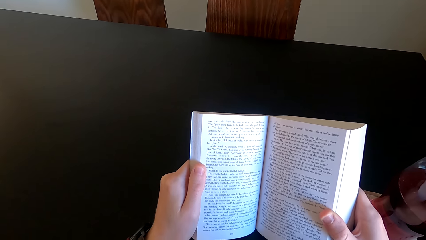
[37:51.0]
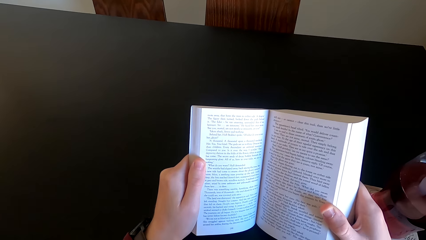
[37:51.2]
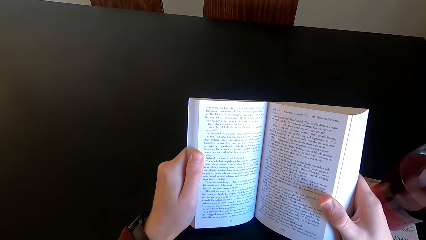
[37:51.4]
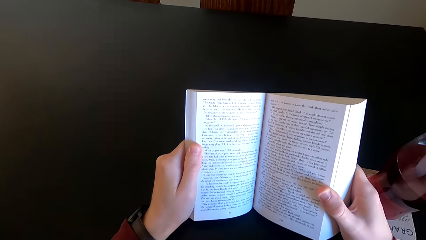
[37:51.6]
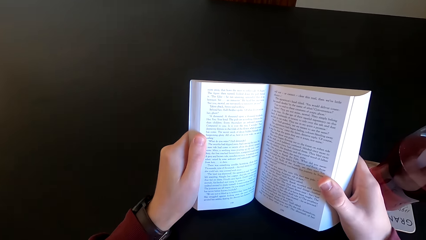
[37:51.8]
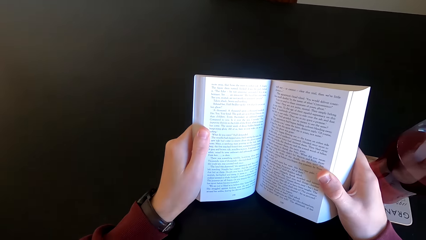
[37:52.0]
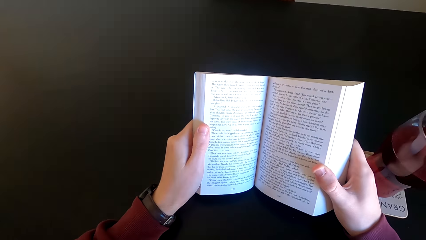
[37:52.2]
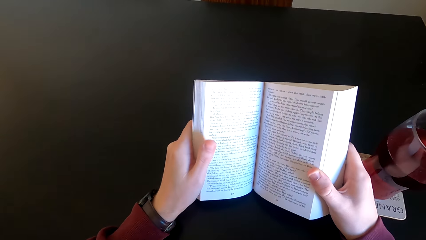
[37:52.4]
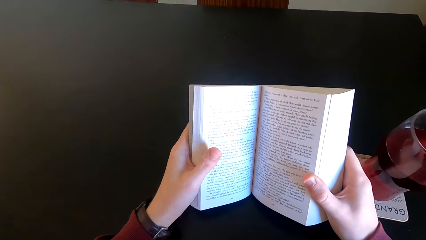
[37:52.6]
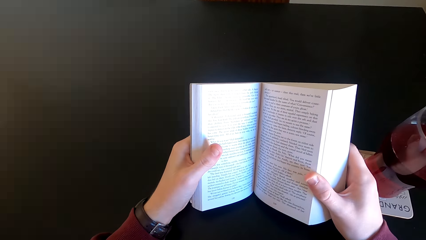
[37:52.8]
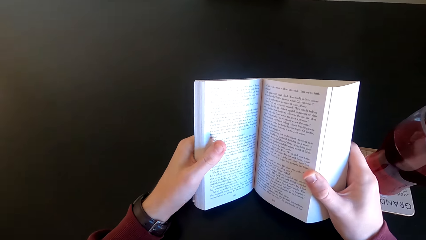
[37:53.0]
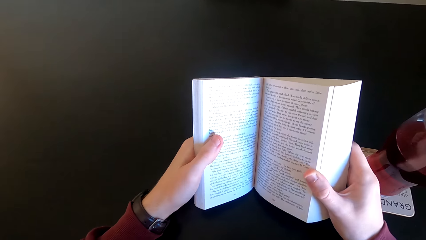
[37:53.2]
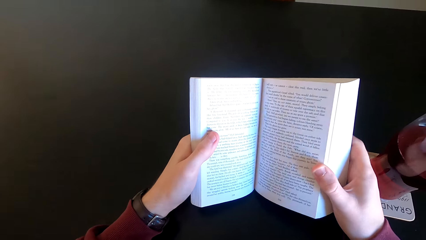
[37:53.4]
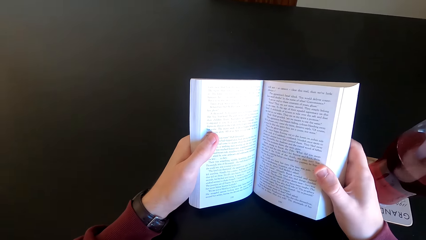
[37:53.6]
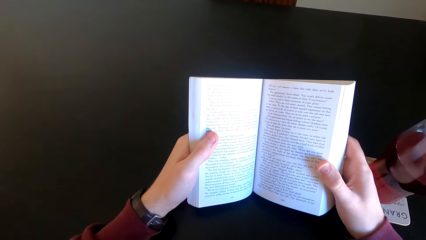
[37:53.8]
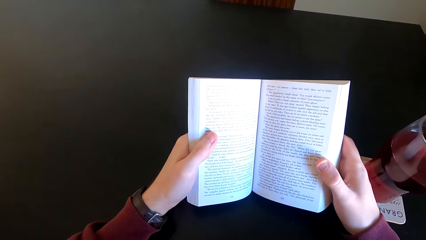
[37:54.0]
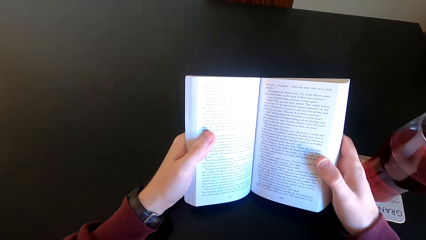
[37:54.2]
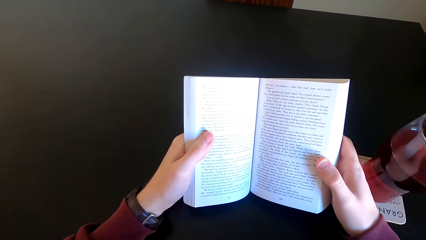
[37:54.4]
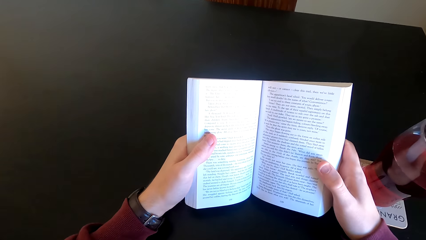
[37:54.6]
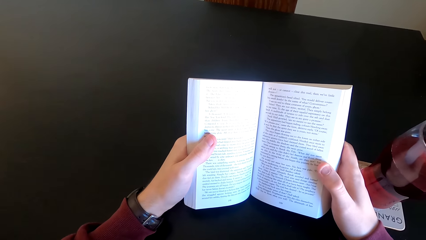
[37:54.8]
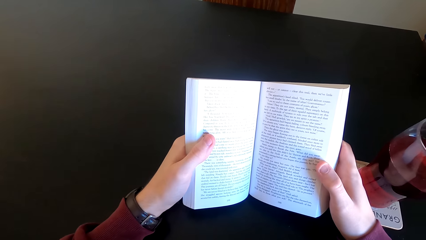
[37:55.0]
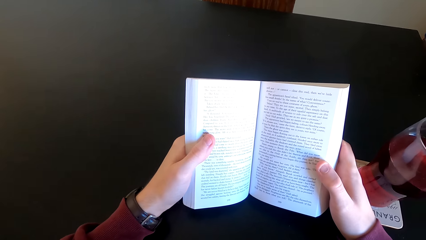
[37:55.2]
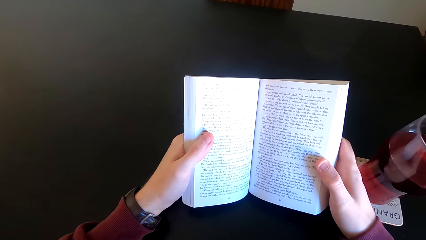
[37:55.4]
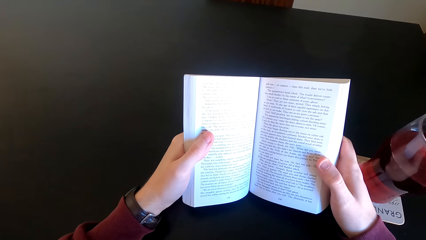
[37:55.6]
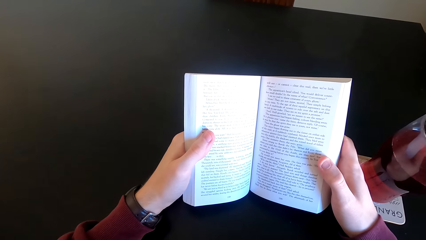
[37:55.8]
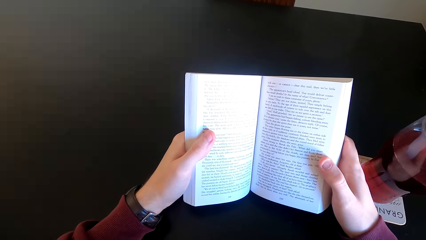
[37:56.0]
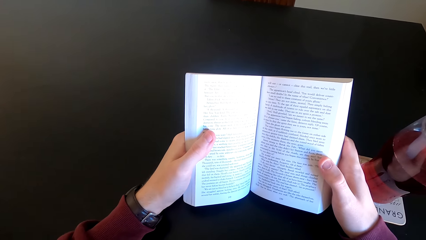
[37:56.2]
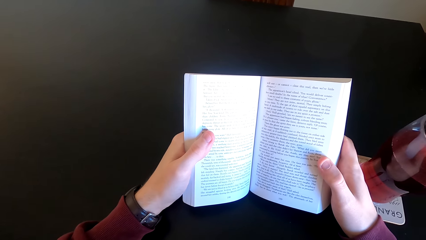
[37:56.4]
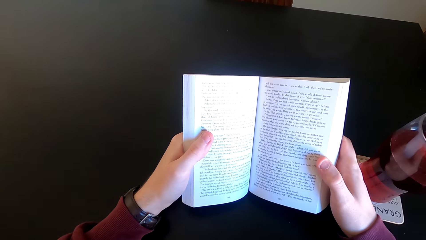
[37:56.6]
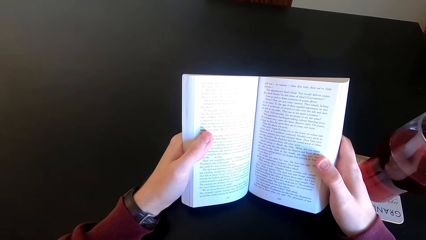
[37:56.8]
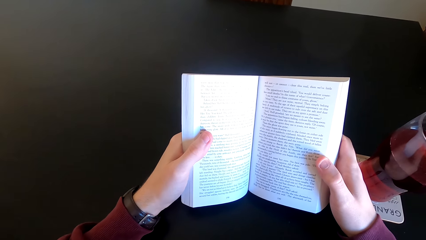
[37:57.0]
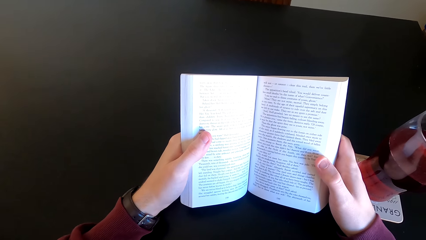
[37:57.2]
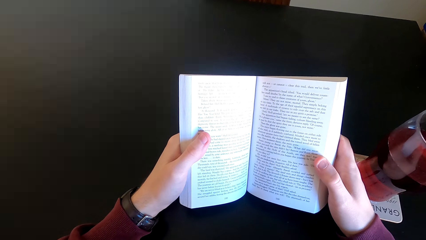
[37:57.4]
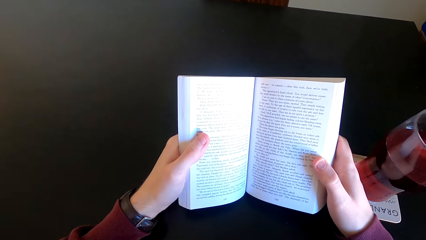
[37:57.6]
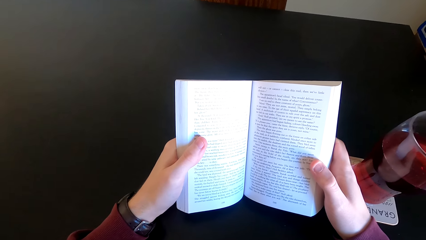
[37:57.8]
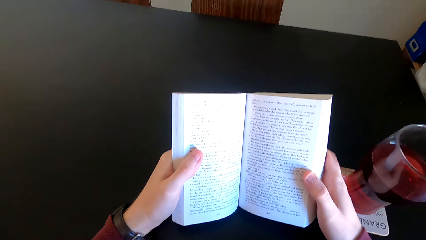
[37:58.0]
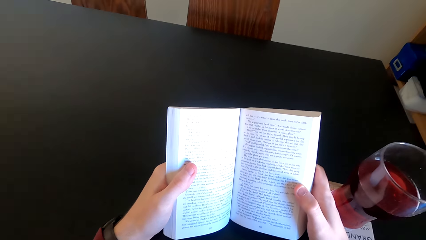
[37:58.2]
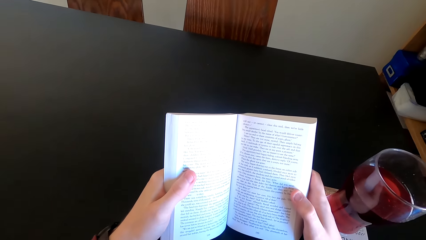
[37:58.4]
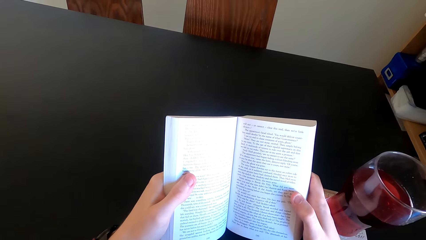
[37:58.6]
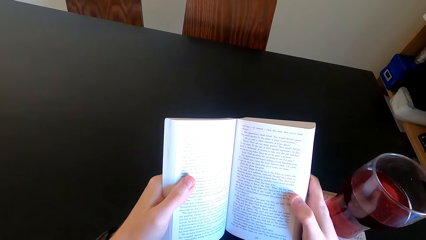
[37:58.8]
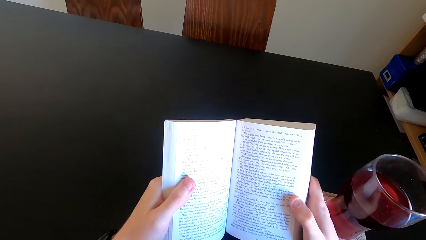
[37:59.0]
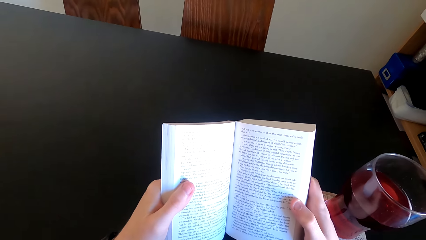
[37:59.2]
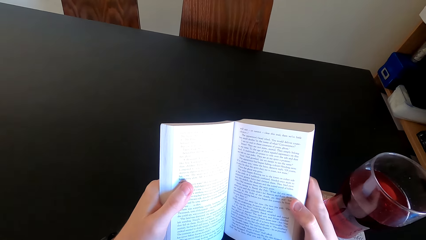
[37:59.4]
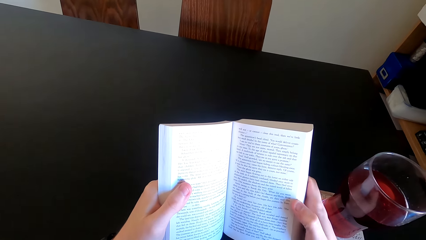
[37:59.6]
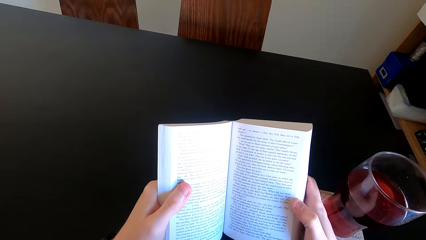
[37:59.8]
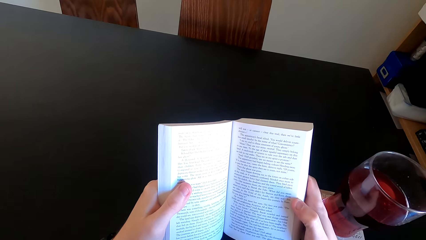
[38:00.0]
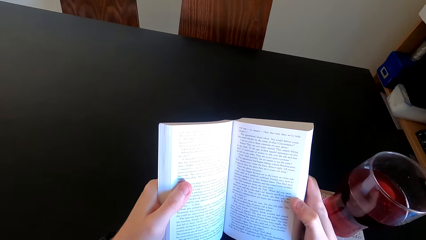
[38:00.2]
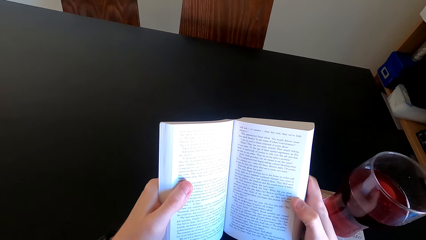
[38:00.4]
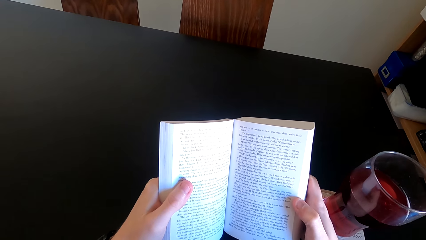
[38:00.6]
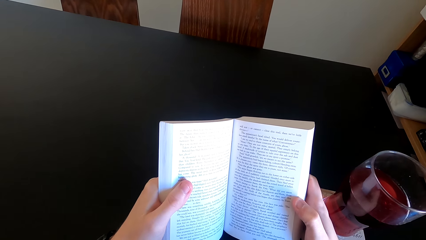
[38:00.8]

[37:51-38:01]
The camera wearer moves his hand. He reads the book.

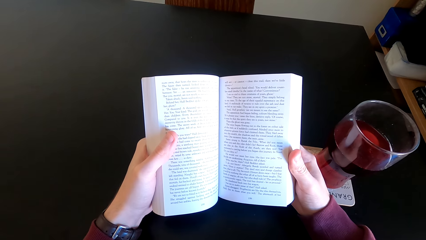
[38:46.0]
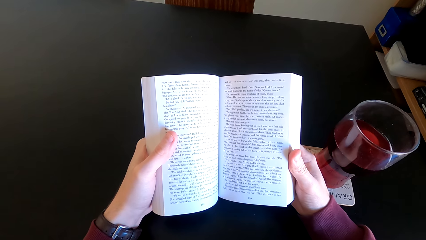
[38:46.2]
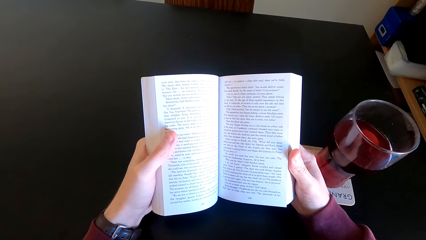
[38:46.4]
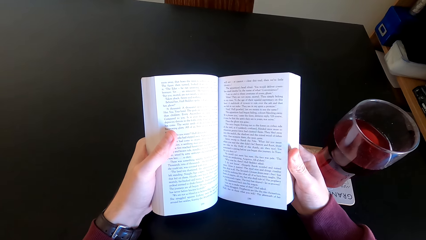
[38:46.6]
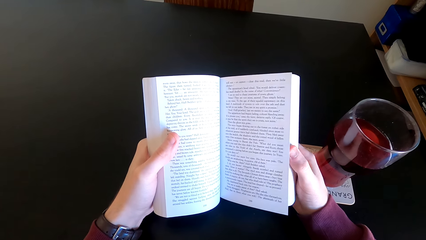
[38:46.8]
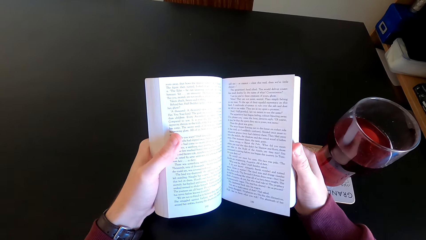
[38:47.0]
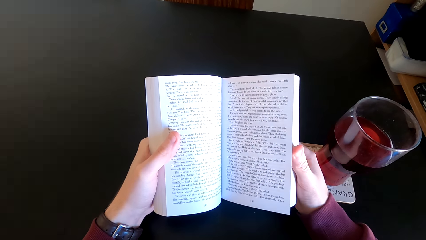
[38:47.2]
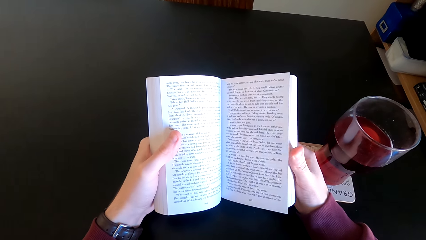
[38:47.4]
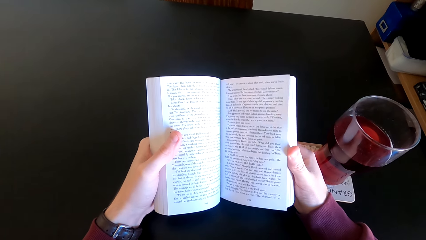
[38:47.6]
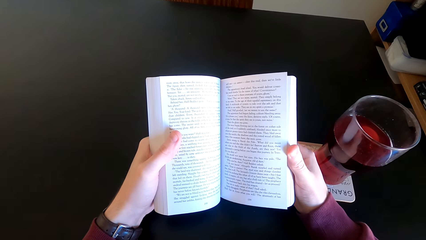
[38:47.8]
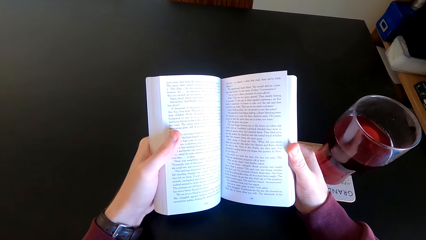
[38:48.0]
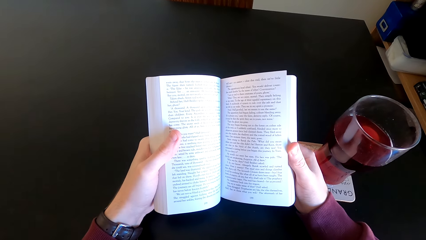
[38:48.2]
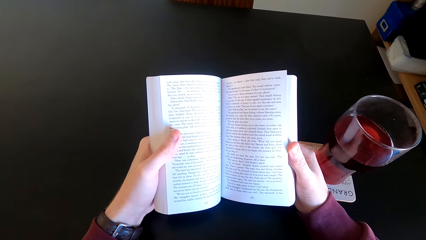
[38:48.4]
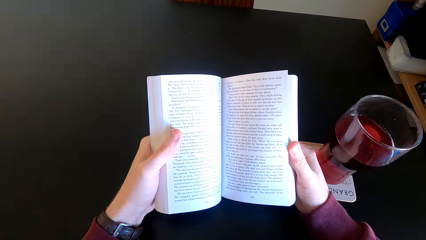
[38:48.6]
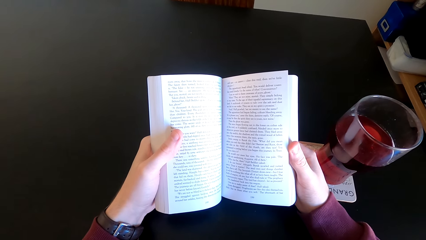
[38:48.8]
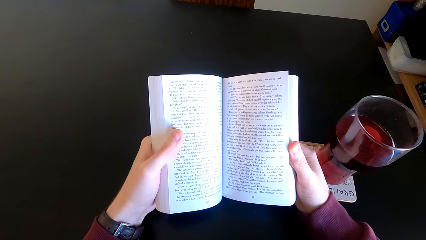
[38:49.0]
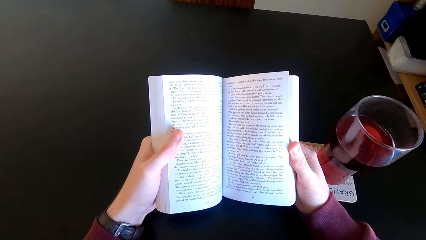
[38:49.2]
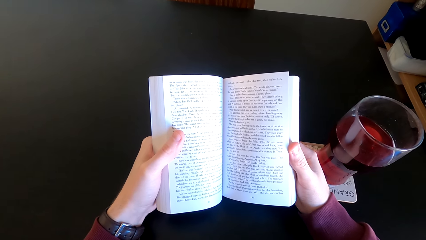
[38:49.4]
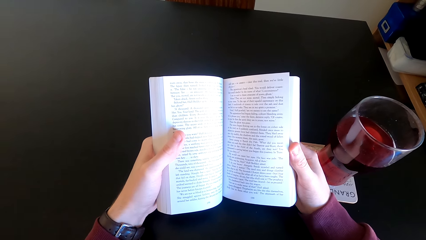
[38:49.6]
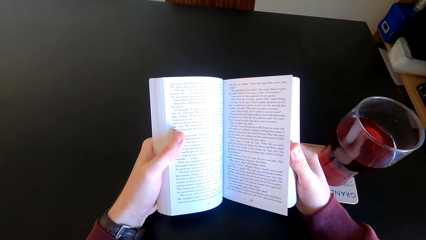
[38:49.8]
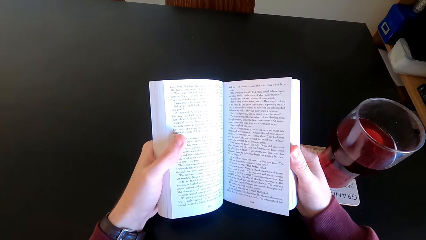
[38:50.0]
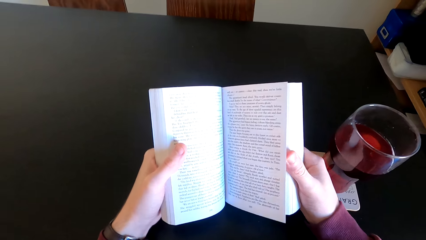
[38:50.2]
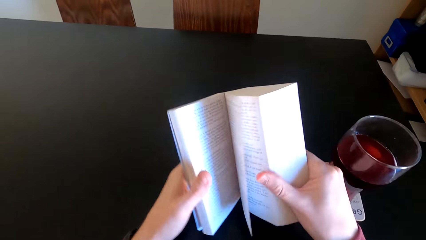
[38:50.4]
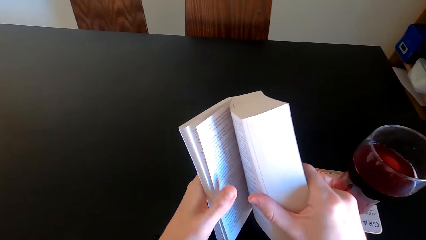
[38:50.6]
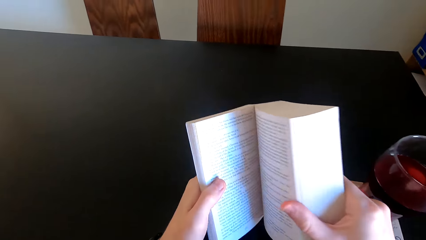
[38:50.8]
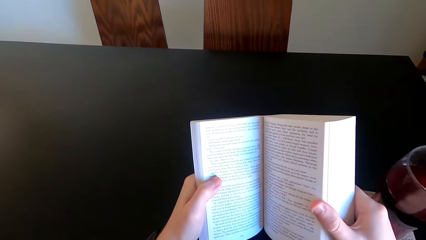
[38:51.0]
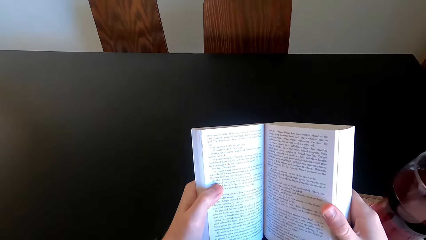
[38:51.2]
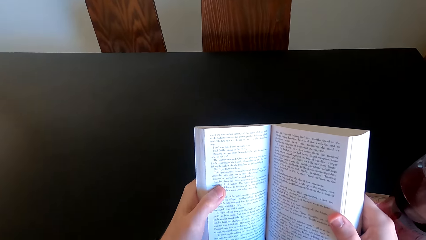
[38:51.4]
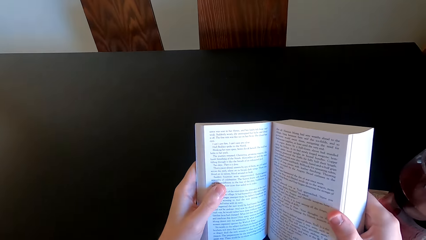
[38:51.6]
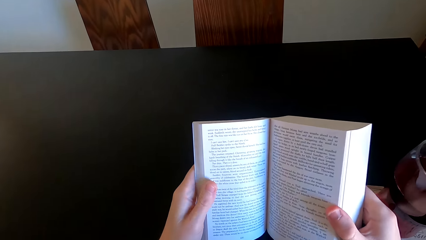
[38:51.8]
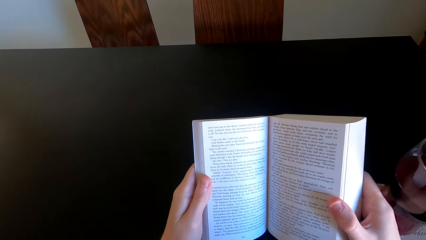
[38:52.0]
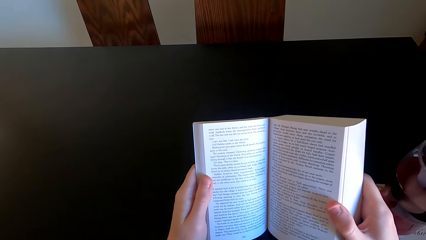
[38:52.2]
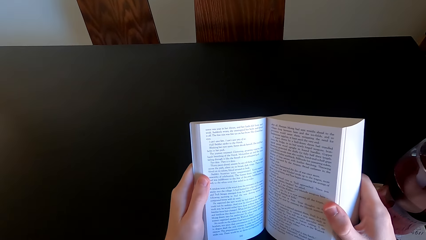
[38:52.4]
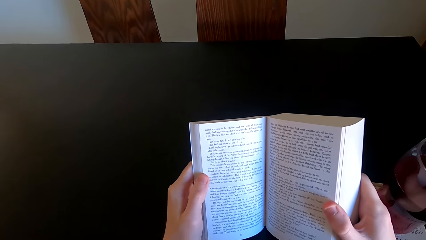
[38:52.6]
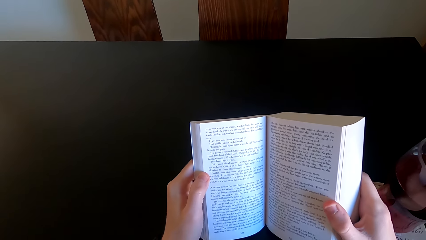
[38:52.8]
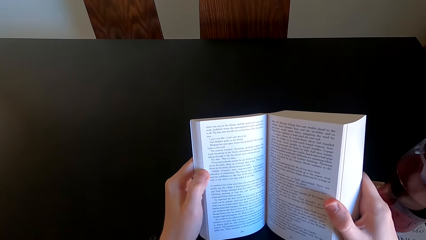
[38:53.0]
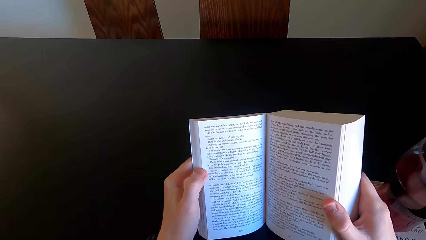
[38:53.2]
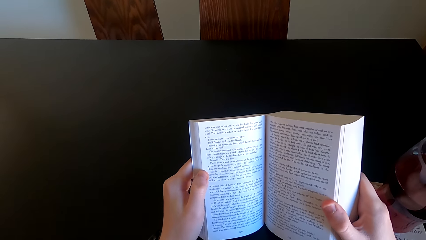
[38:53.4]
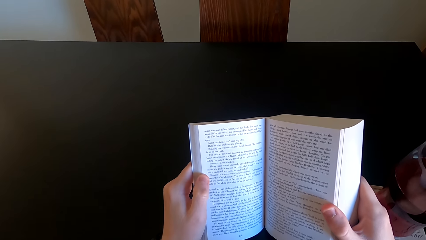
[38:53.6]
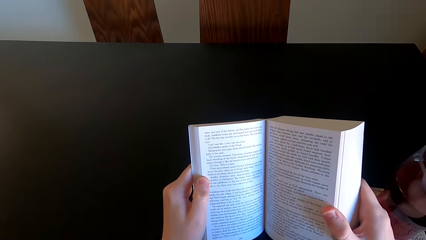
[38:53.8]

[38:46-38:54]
The camera wearer moves his finger. He opens another page of the novel. He continues to read the novel.
